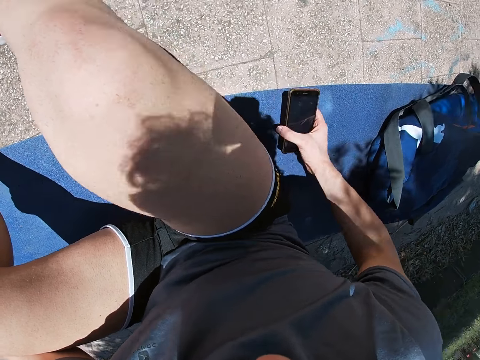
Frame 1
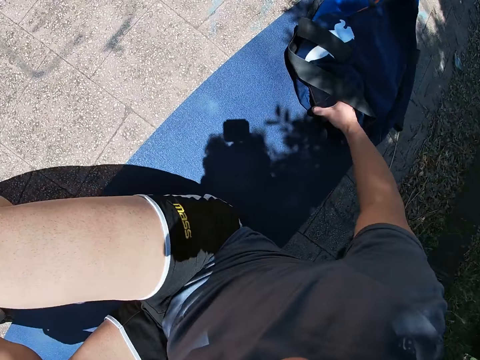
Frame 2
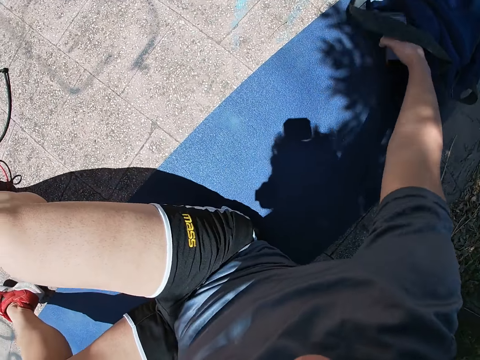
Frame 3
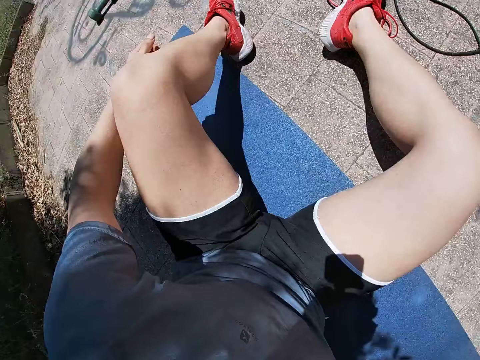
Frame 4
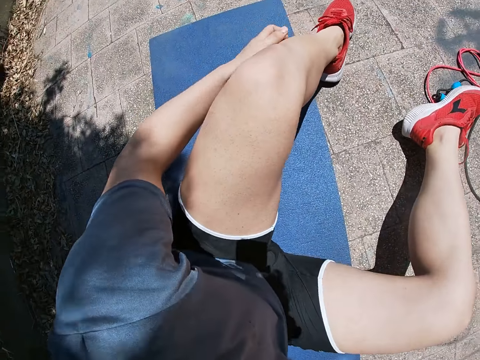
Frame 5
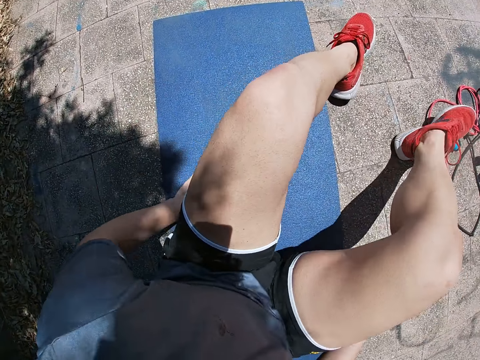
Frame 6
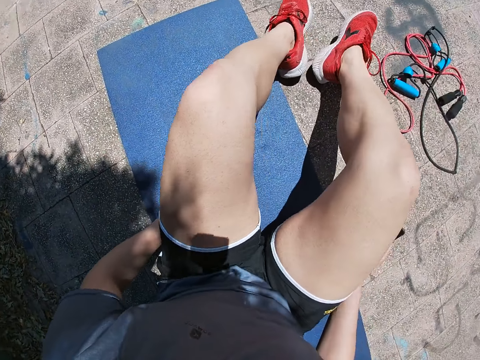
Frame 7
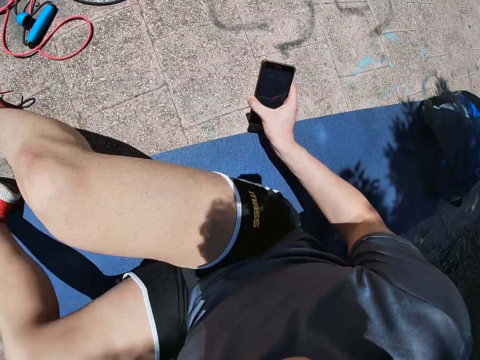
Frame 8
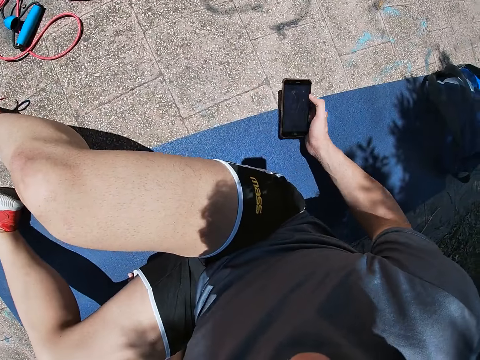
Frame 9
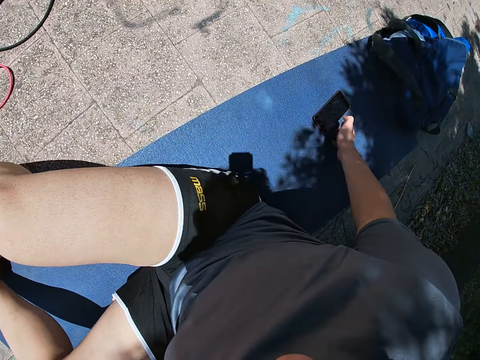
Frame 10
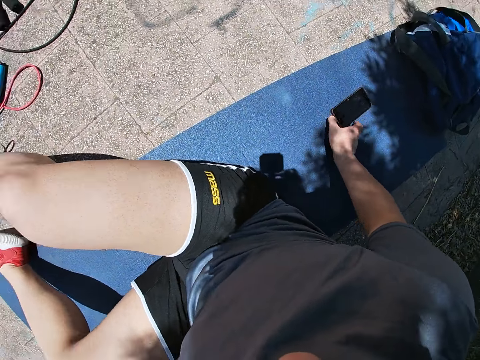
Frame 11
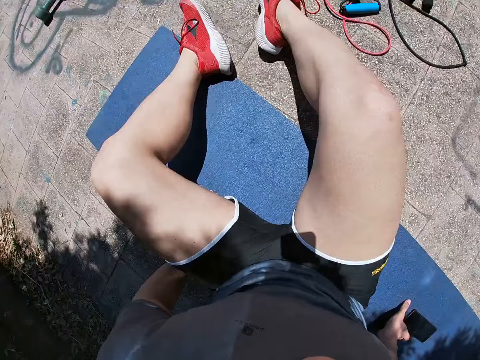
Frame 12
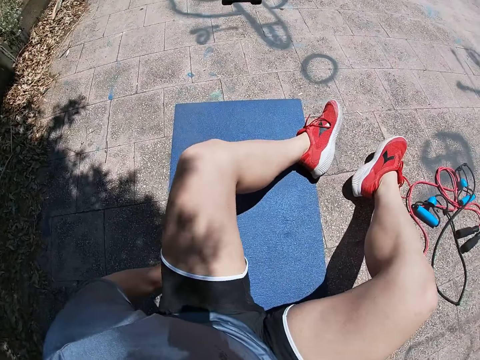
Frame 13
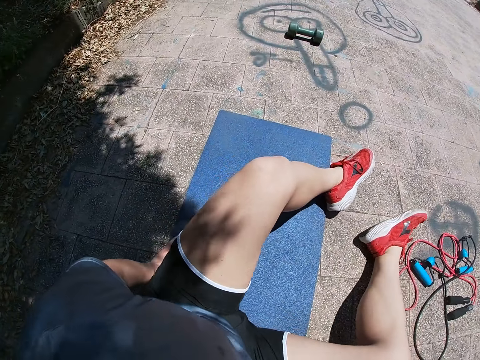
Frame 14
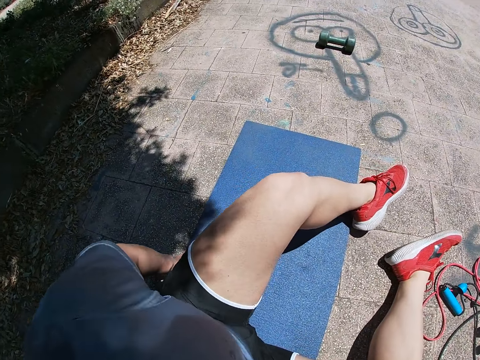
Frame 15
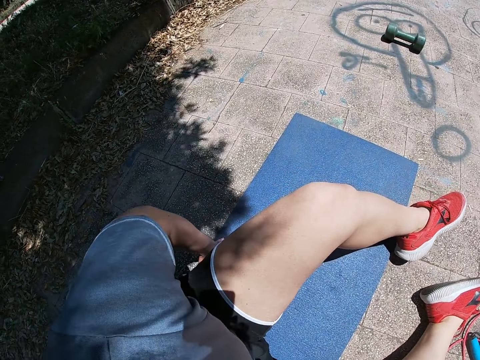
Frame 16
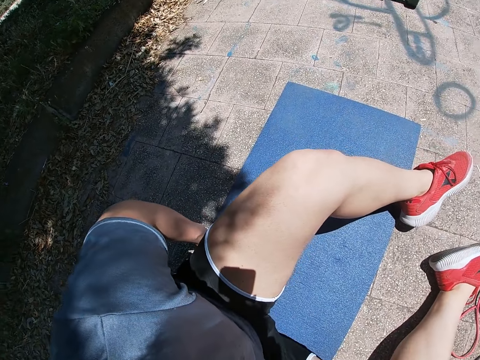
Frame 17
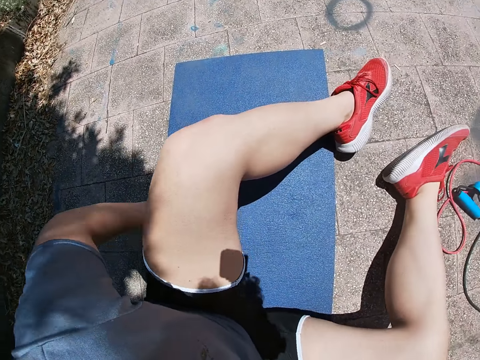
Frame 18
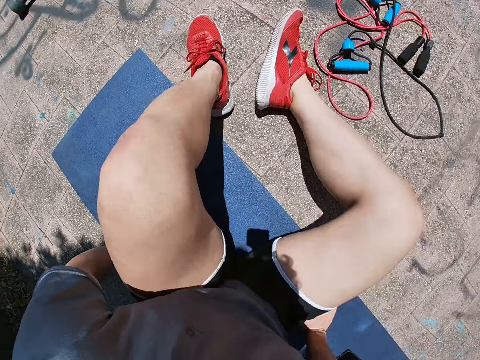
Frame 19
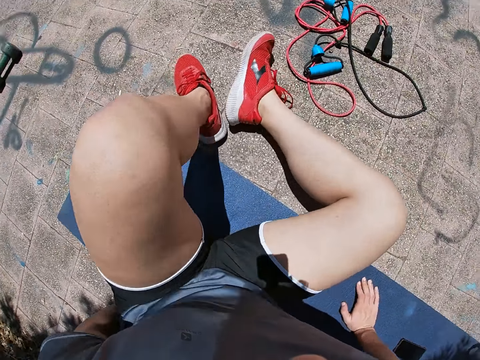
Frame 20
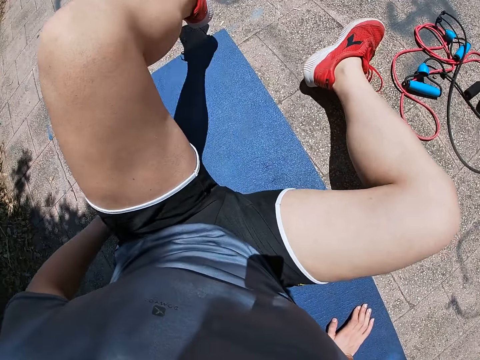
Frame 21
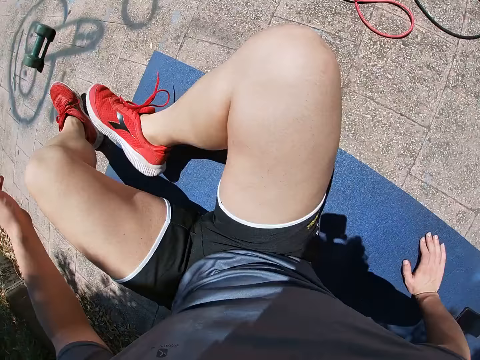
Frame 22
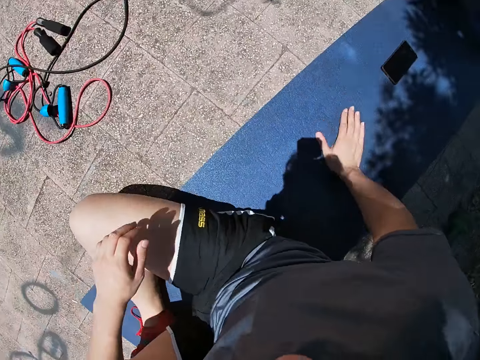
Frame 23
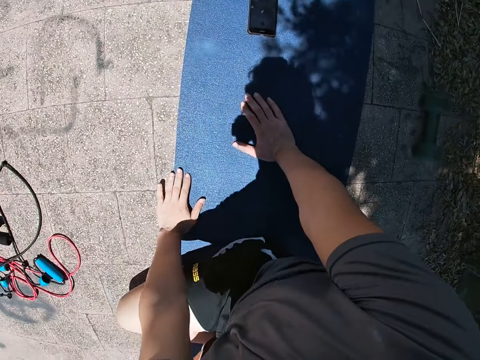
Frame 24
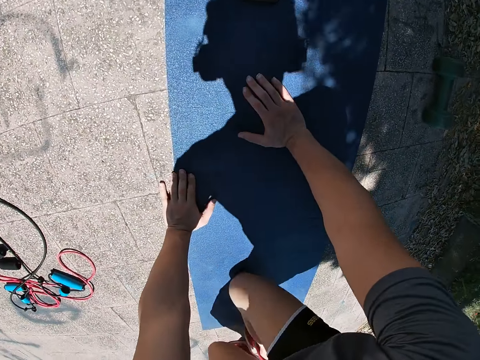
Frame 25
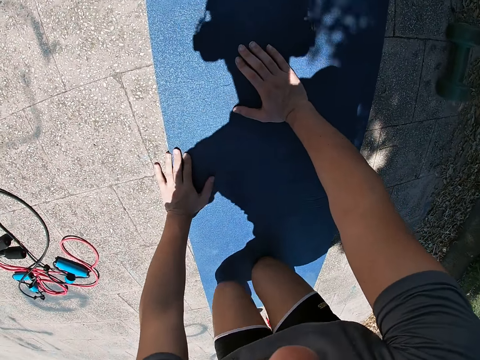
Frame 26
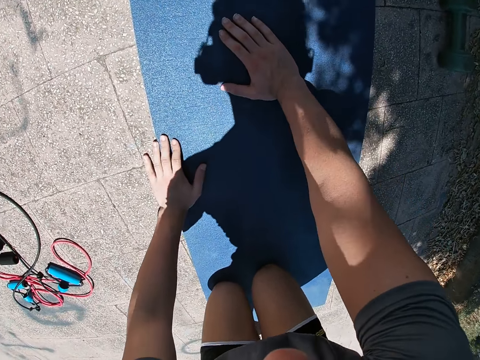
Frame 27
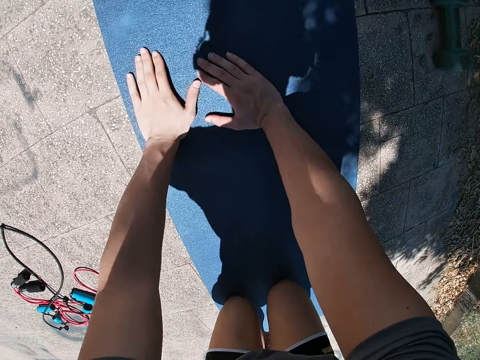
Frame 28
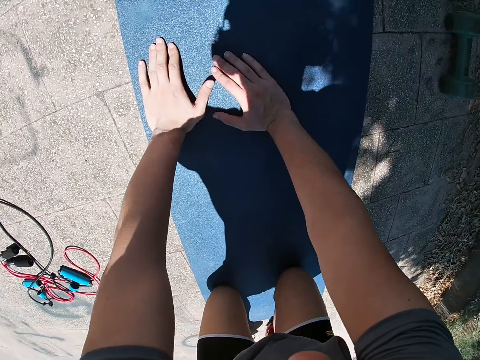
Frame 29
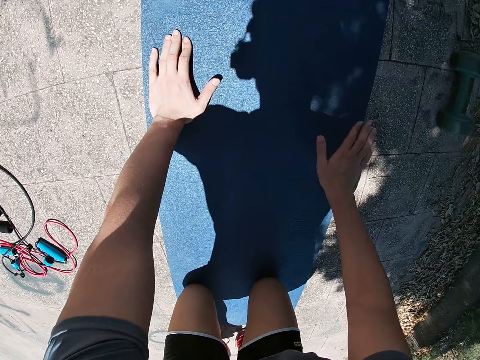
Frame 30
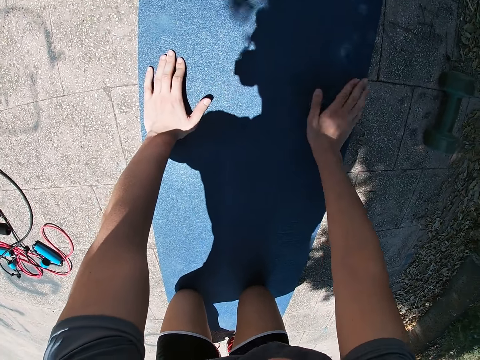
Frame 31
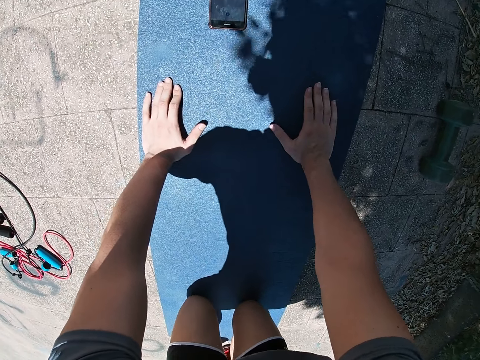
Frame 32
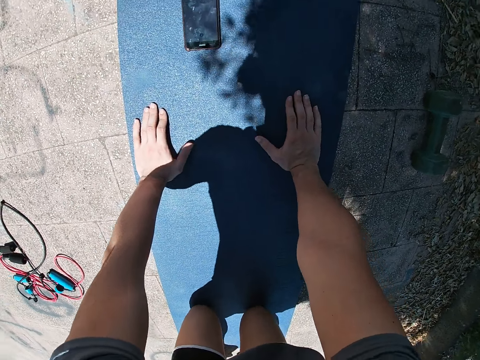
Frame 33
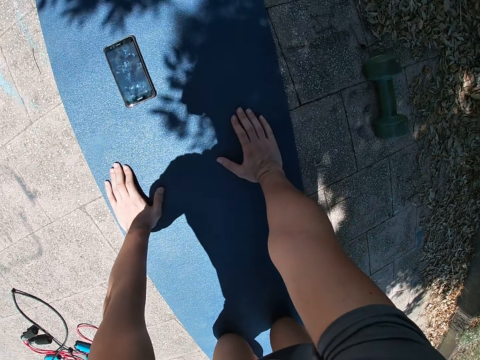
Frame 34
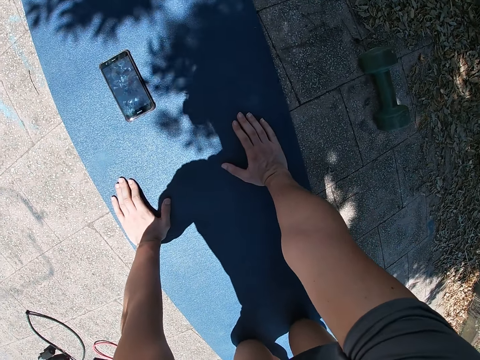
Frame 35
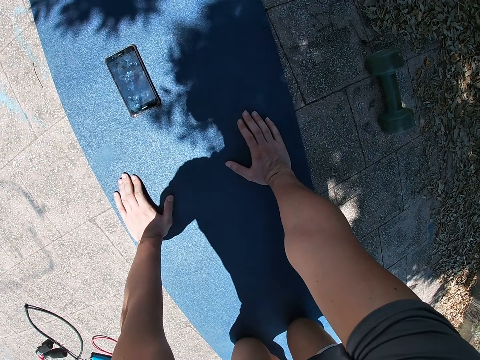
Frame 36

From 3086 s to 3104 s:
The camera wearer touches the bag on the floor with his right hand. He moves the bag. He drops the phone on the floor with his right hand. He shifts to a spot. He bends with his hands on the floor. He kneels down. He wipes the floor surface with his right hand.

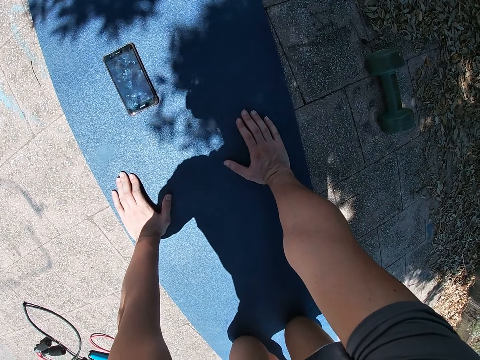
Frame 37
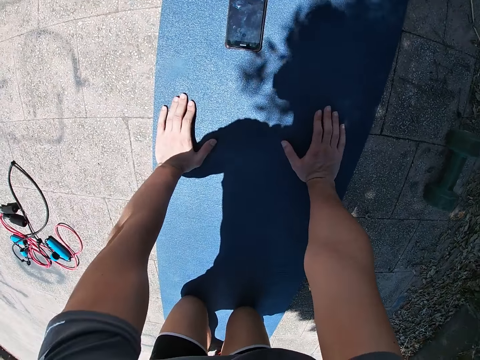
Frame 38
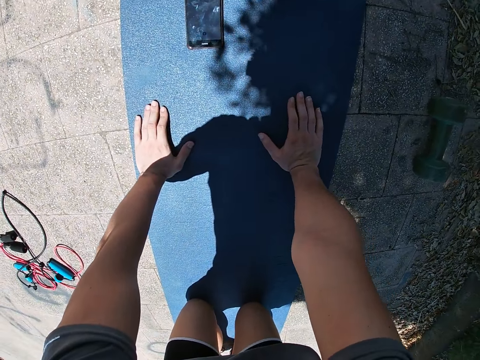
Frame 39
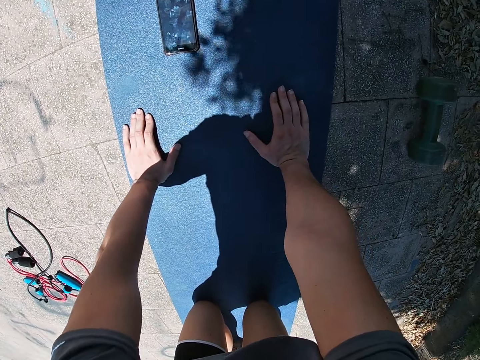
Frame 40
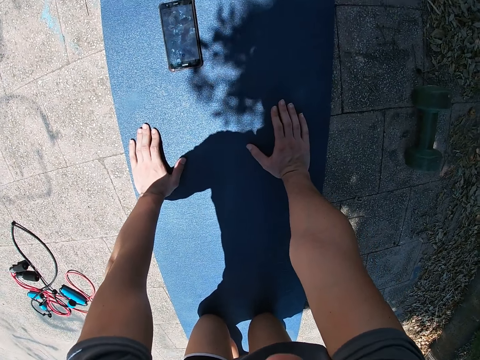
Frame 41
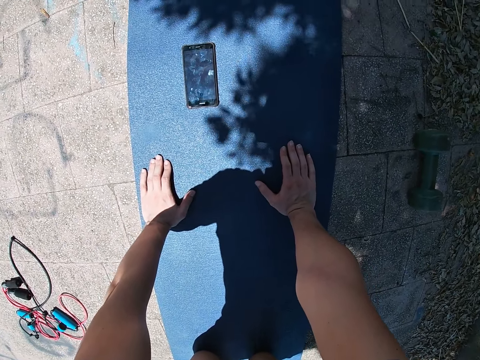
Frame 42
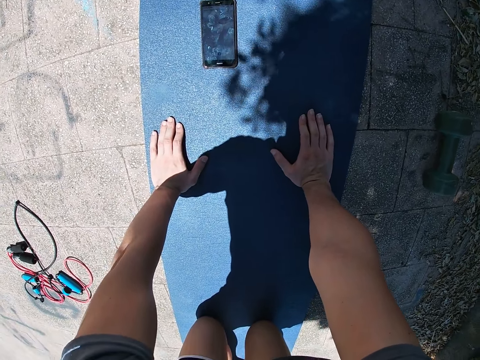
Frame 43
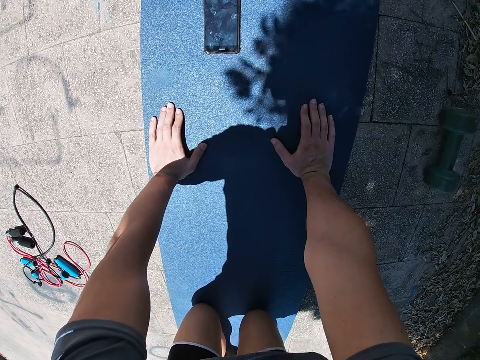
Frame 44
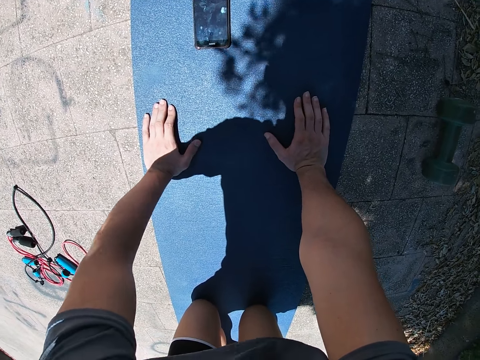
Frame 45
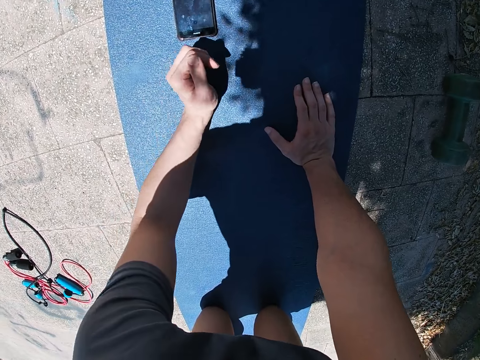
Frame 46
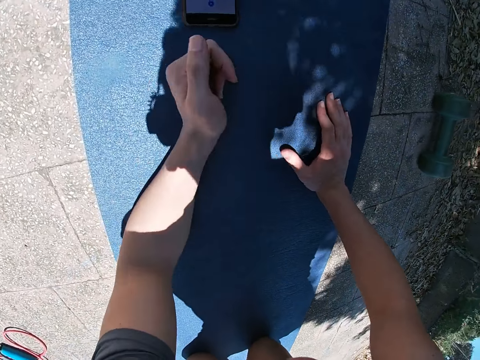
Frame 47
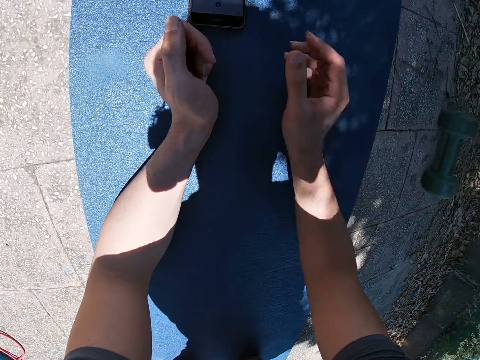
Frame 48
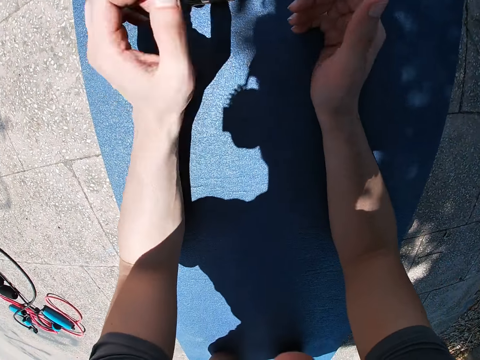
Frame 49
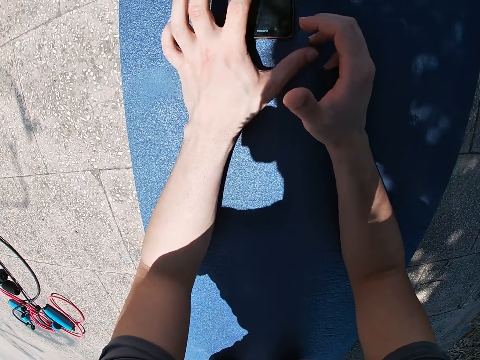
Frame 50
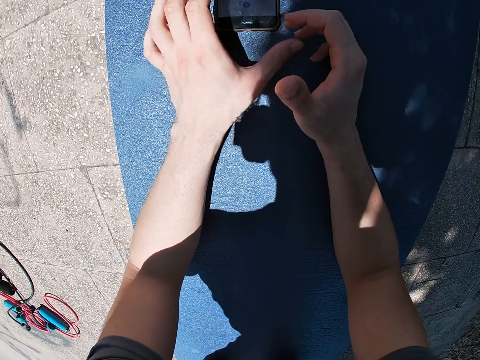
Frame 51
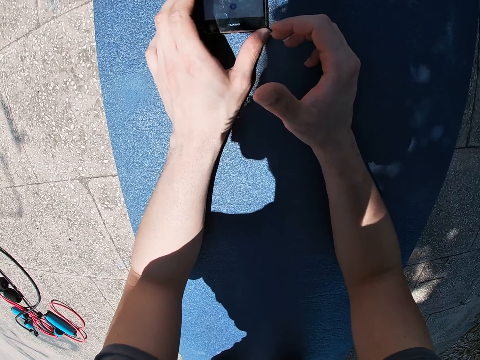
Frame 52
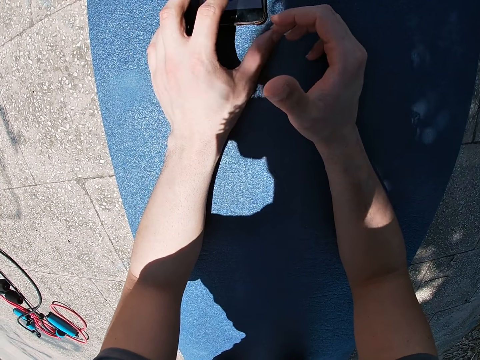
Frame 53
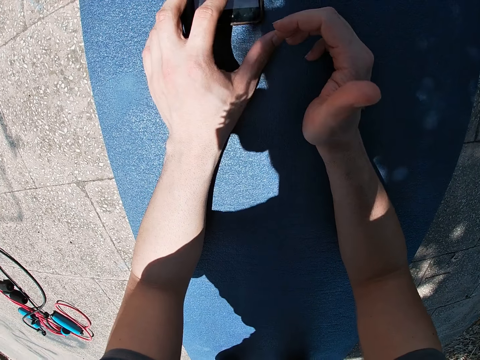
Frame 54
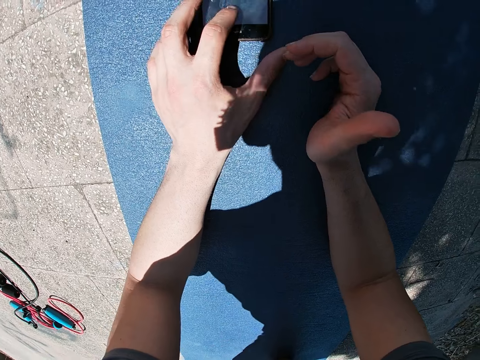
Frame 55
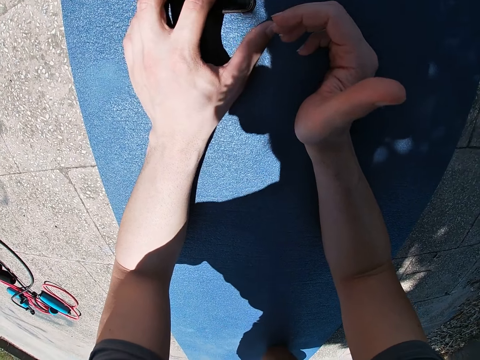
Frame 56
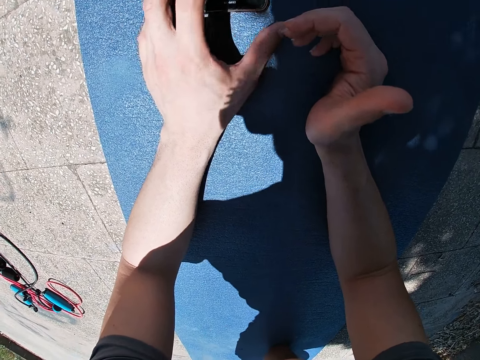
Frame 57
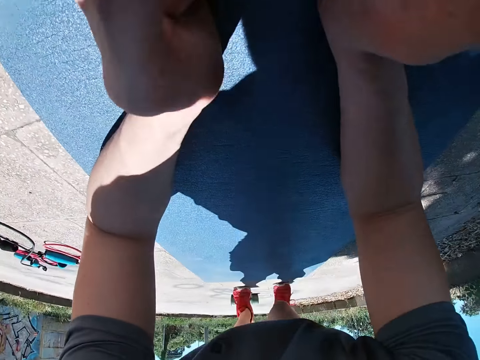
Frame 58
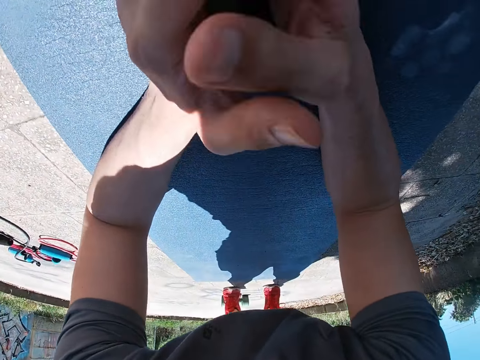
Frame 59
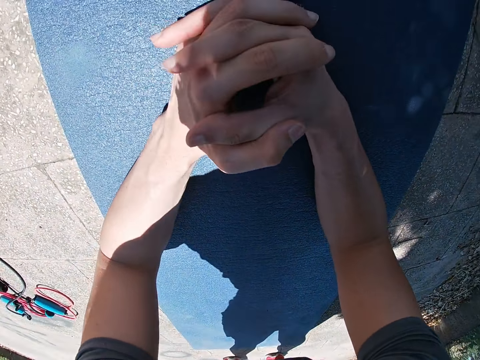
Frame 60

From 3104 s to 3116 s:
The camera wearer puts his left arm on the floor. He puts his right arm on the floor. He presses the phone with his left hand on the floor. He kneels on the hands. He does a press-up. He folds his hands together on the floor.
